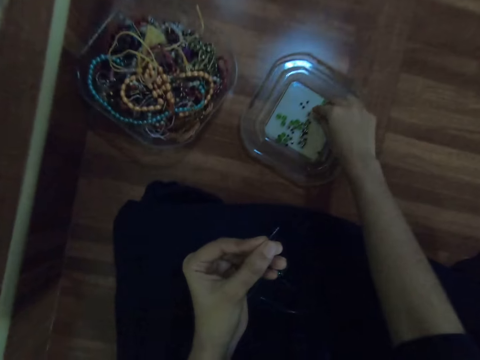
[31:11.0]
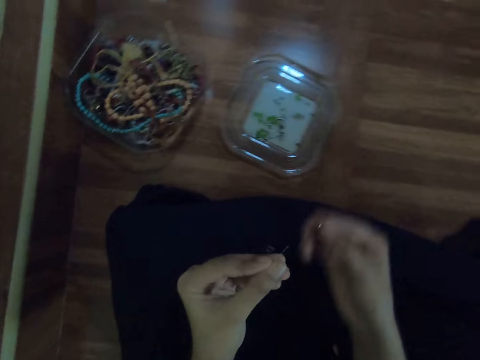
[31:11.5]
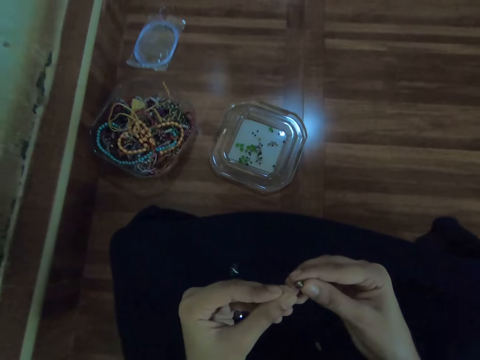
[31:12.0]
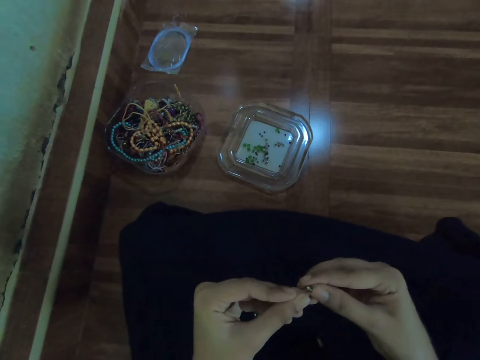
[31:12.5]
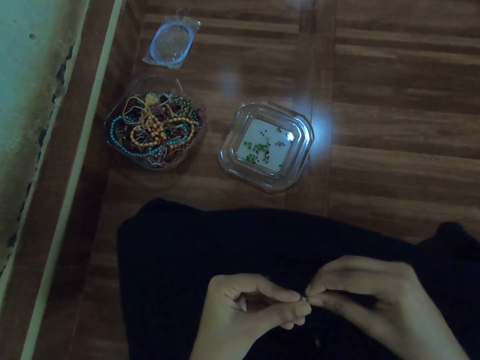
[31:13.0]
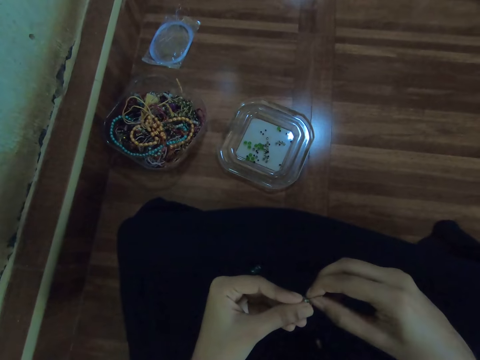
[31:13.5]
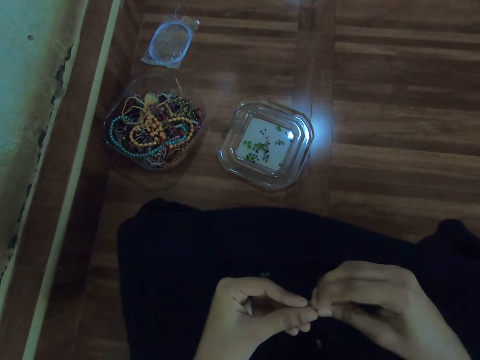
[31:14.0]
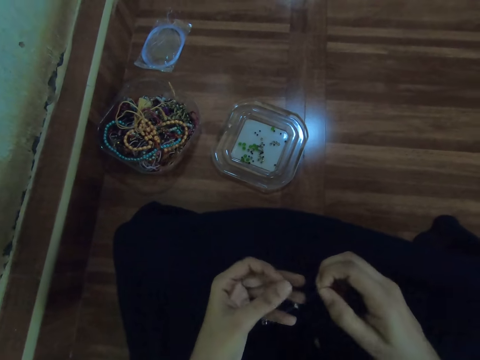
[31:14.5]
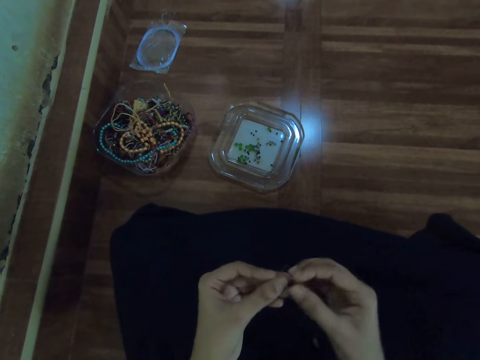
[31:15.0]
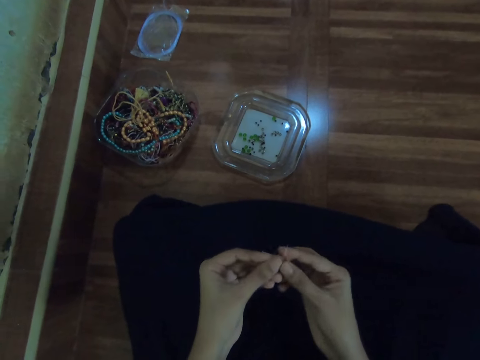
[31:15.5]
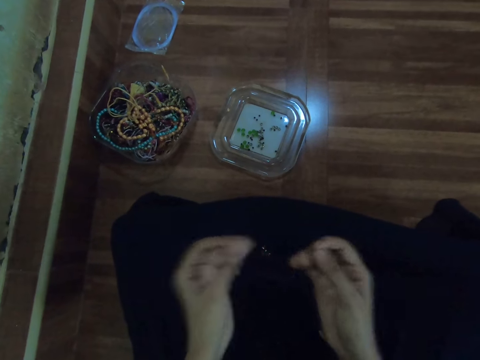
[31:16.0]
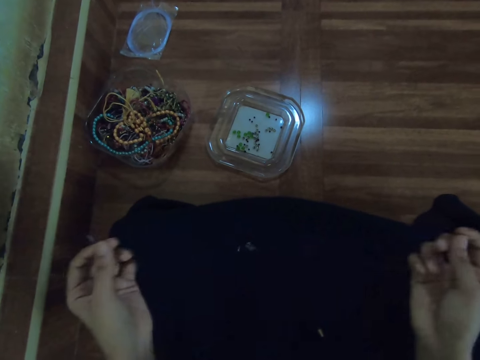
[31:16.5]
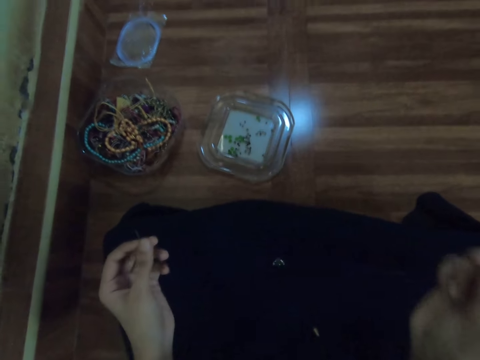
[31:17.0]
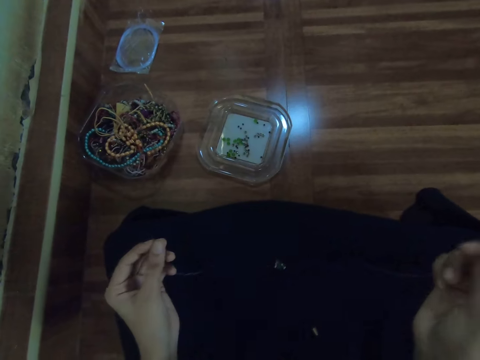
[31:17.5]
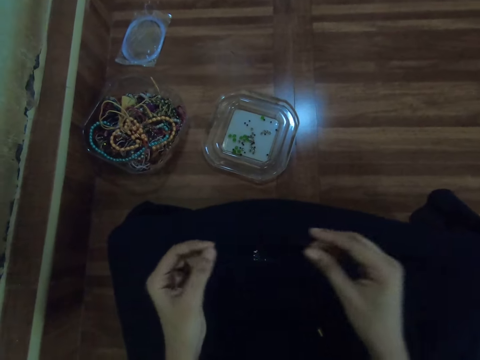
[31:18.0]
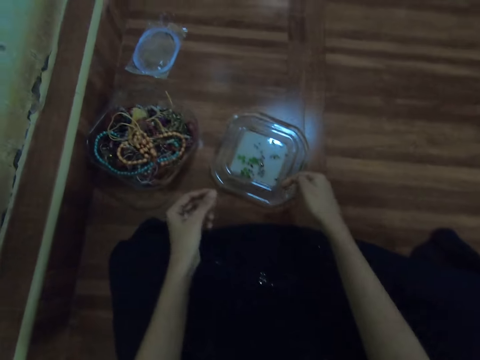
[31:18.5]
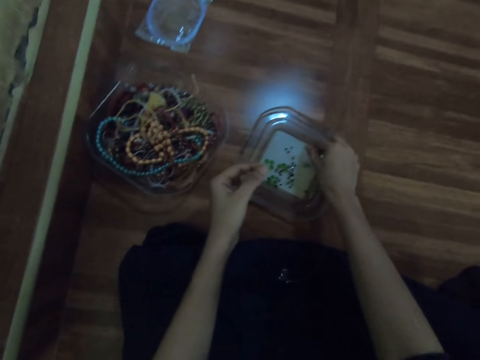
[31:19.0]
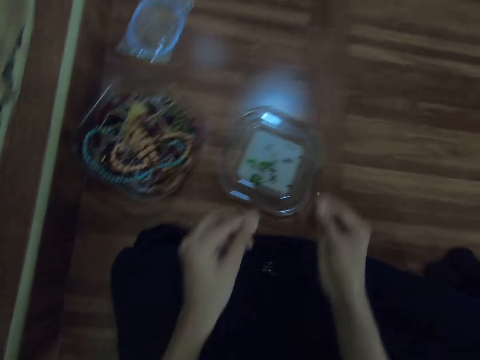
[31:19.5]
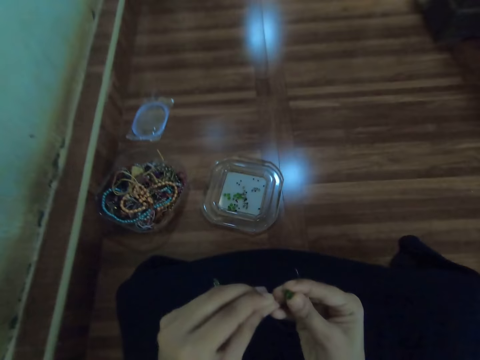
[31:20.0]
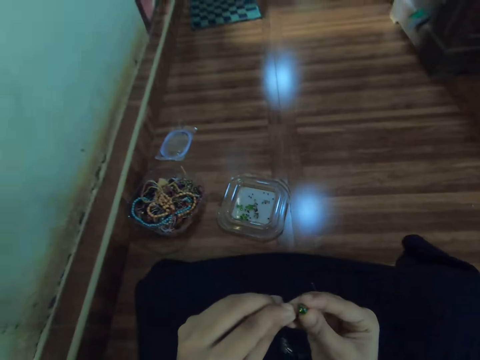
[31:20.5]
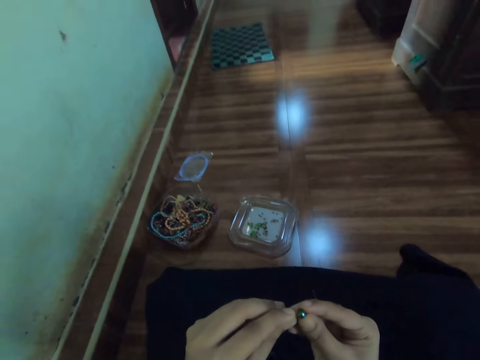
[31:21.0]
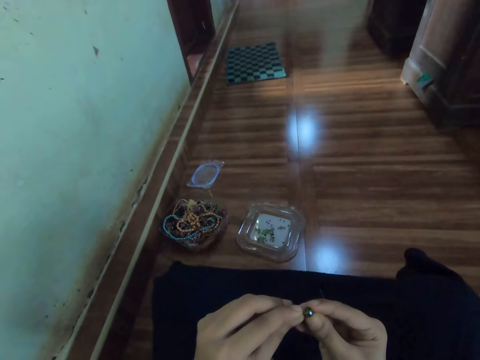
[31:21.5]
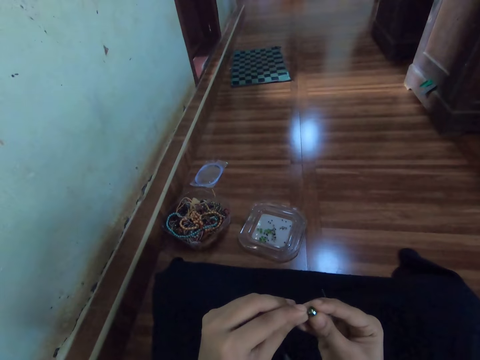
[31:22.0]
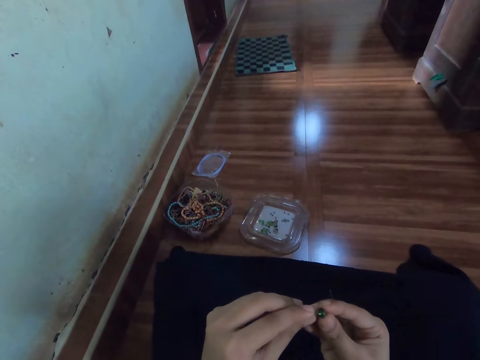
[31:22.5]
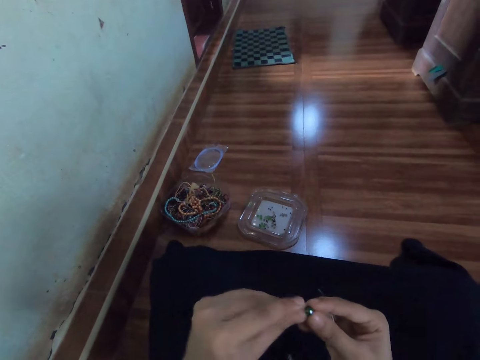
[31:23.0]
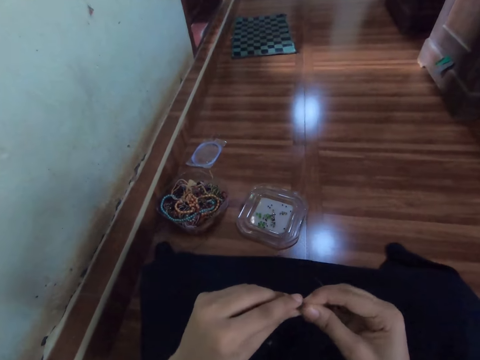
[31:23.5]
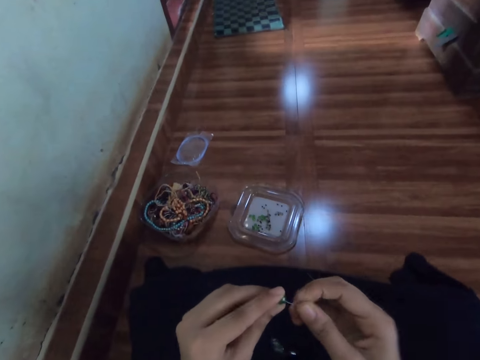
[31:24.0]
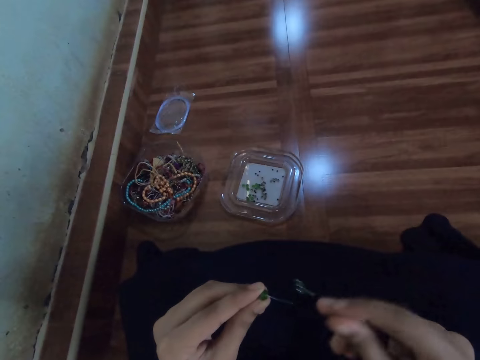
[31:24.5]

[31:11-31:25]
The camera wearer picks a bead from the bowl on the floor with her right hand. She strings the bead in the beading wire with both hands. She picks the bead from the bowl on the floor with her right hand. She strings the bead in the beading wire with both hands.

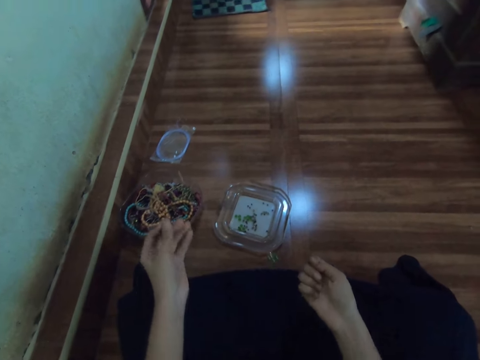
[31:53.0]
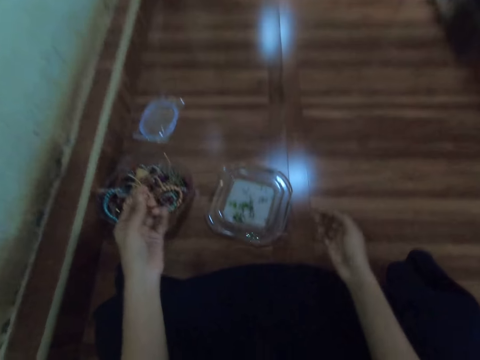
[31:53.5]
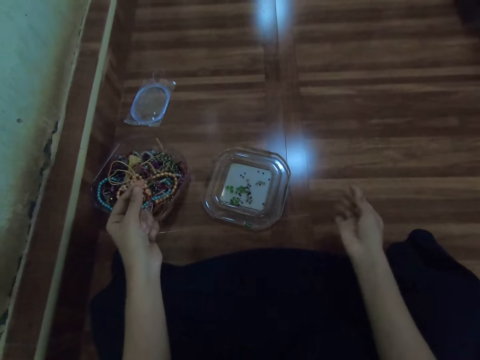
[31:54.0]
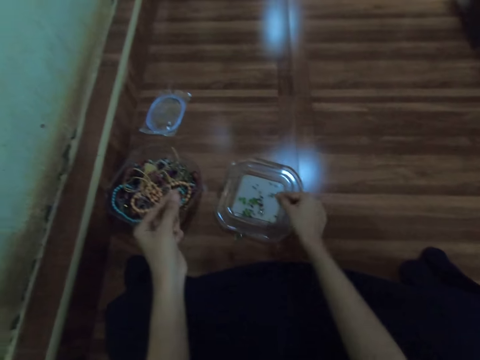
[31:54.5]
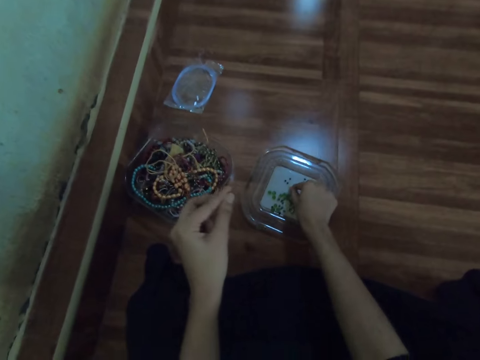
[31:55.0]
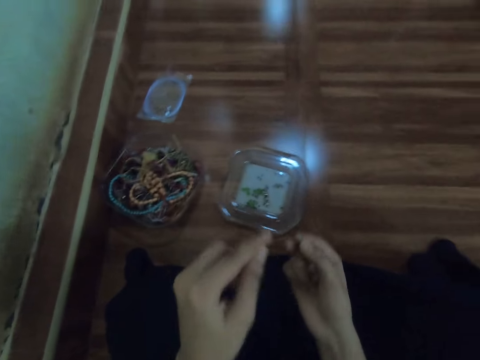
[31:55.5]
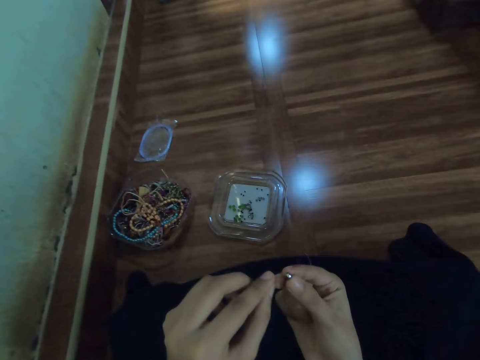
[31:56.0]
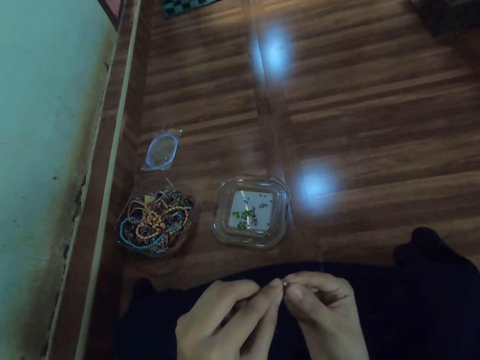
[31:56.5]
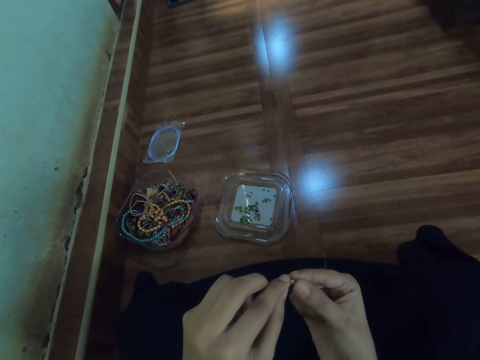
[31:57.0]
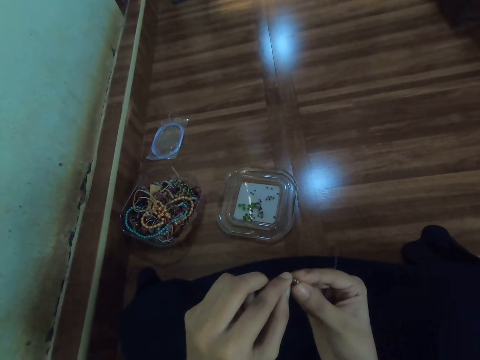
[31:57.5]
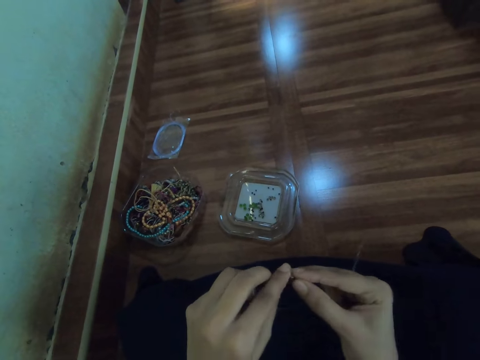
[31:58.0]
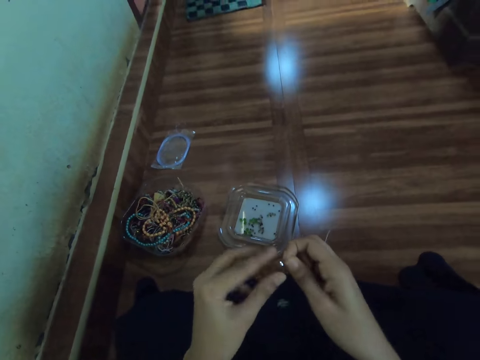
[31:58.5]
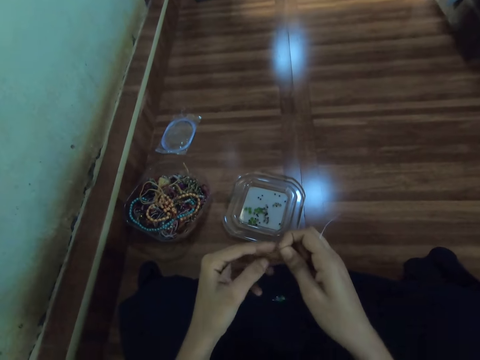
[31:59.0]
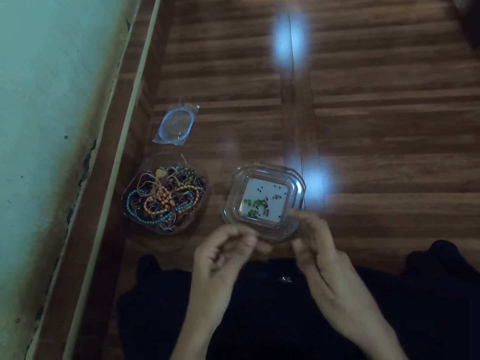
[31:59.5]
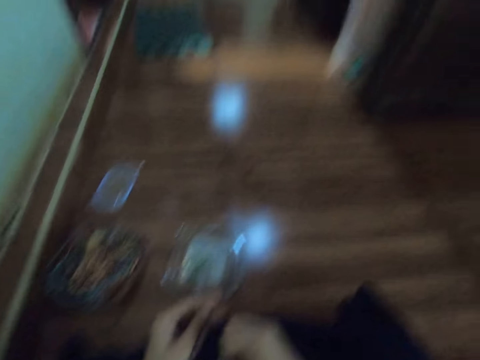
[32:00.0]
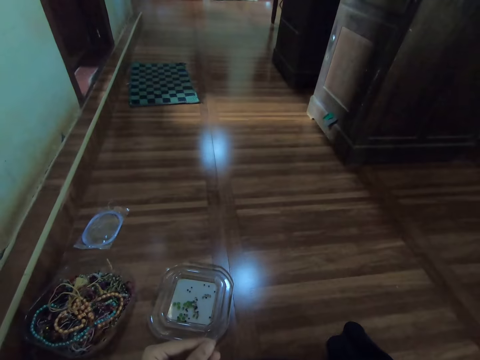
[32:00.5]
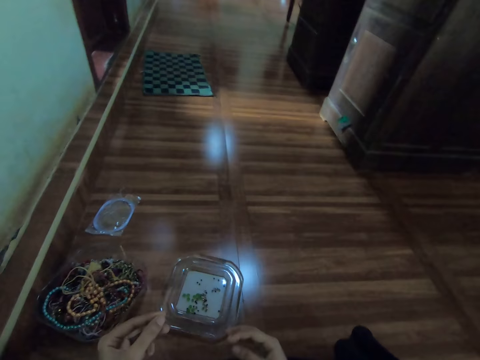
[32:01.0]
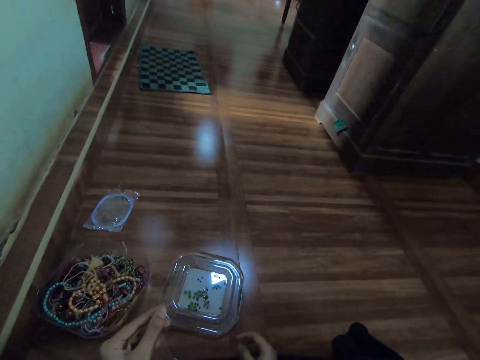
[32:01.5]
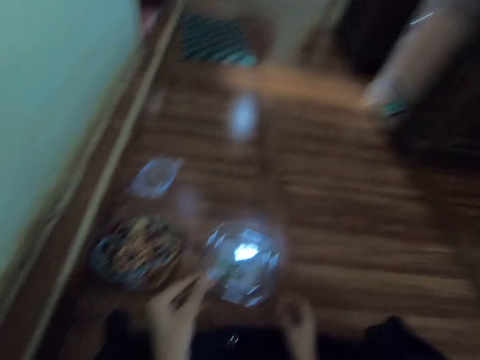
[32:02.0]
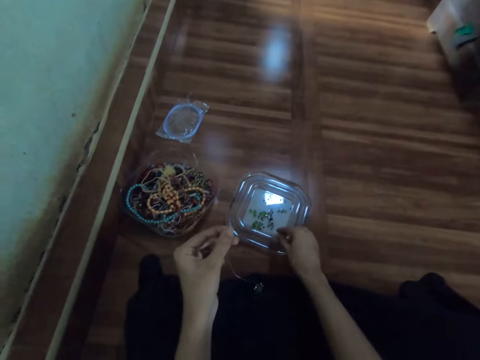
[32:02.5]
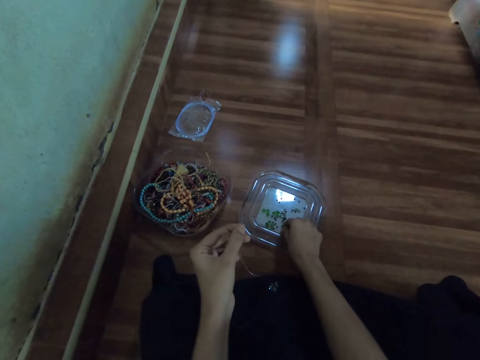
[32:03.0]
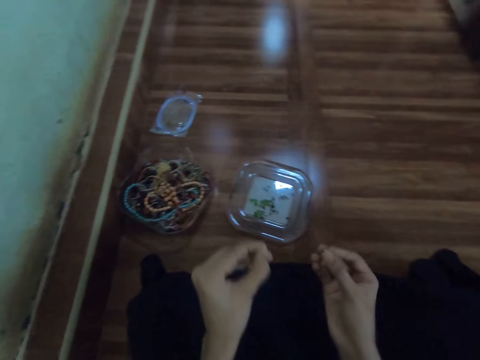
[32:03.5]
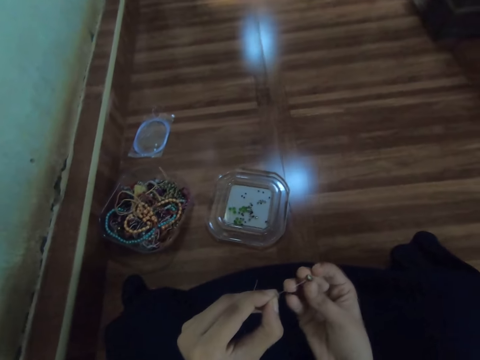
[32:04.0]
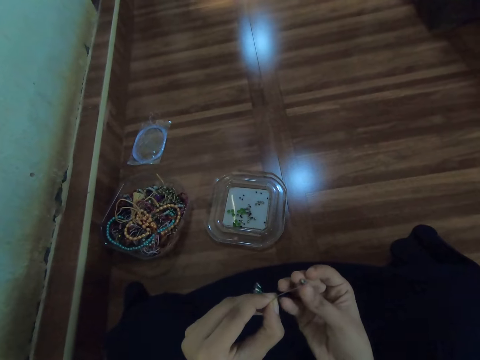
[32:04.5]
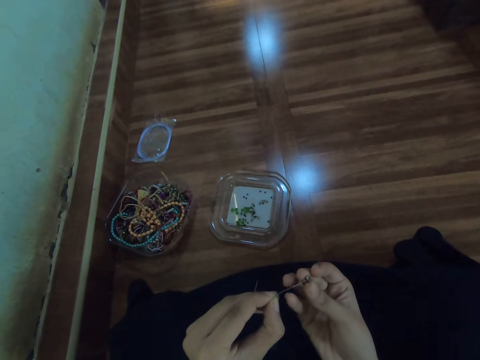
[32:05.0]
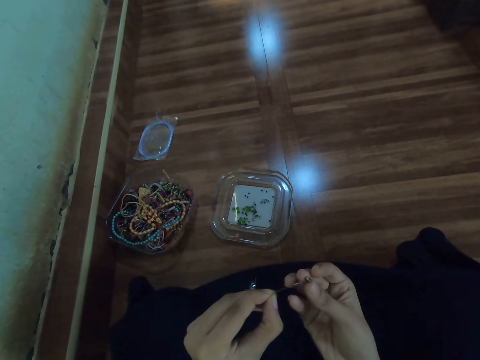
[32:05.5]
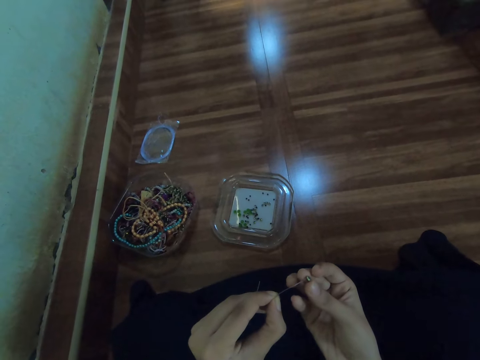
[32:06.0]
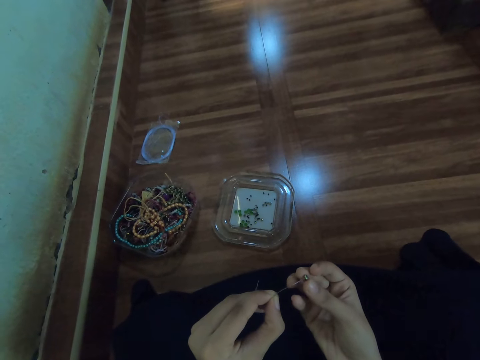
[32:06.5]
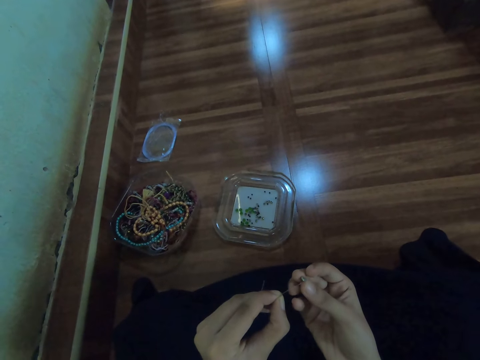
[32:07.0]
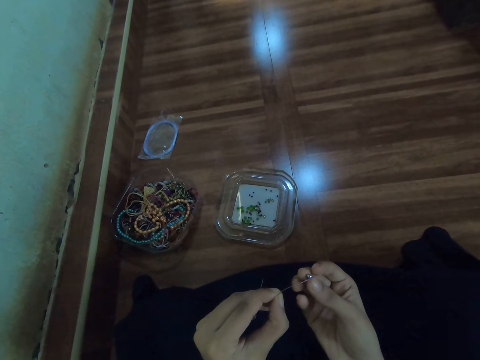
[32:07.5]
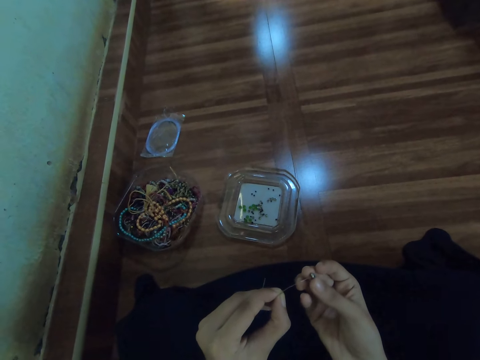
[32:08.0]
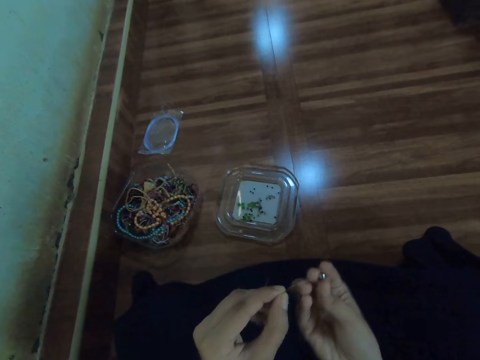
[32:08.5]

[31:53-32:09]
The camera wearer picks a bead from a bowl of beads on the floor with her right hand. She inserts the bead in the fishing line with her right hand. She picks the bead from the bowl of beads on the floor with her right hand. She inserts the bead in the fishing line with her right hand.
